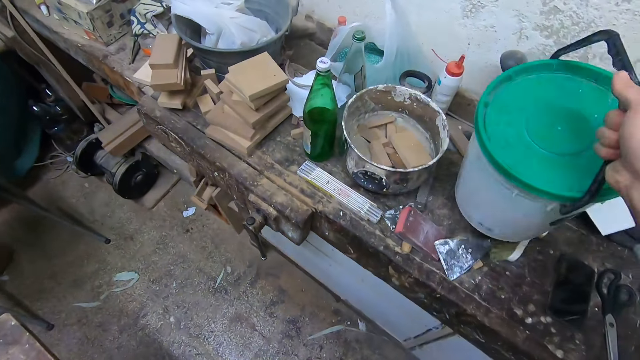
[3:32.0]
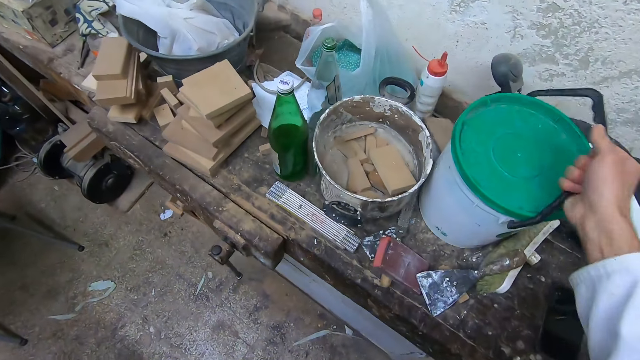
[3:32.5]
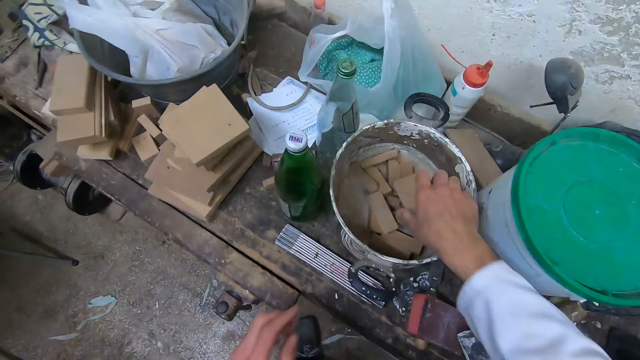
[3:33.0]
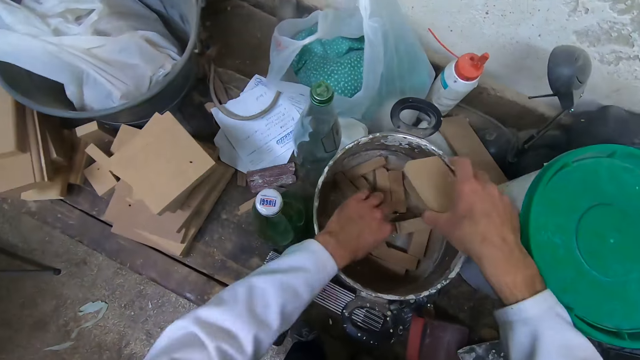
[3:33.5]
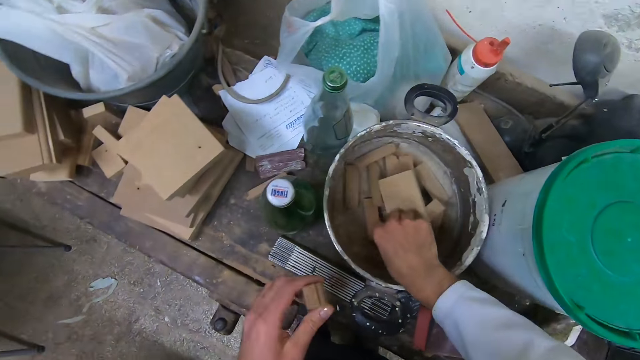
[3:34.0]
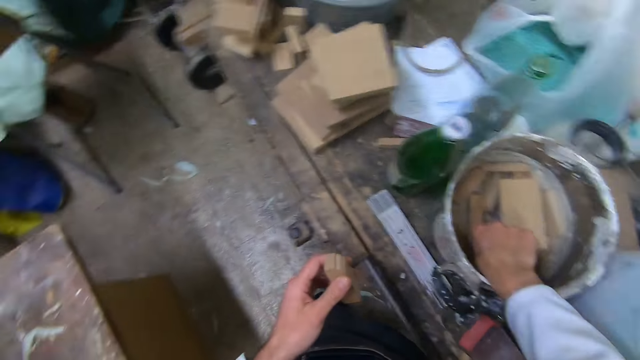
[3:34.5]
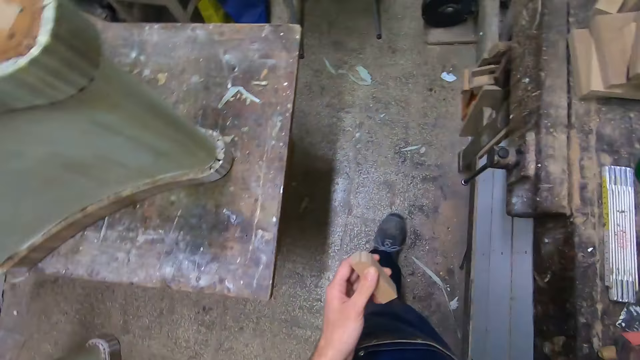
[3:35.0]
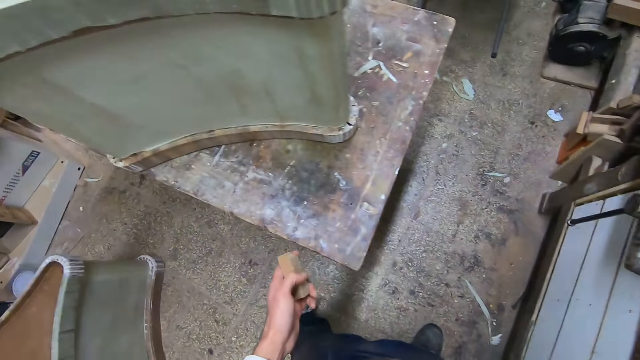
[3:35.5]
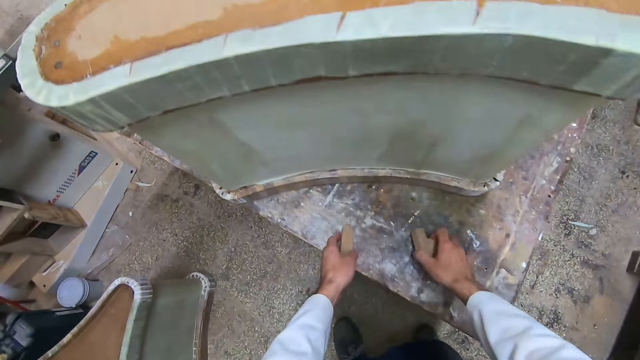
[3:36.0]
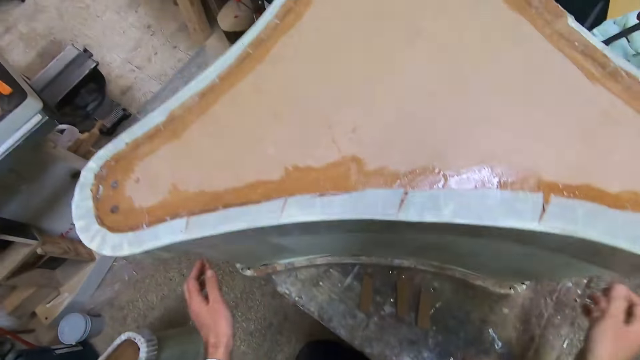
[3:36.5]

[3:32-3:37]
The camera wearer drops the bucket back to its place on the other table. They pick up two pieces of wood from inside the pot with both hands. They drop the pieces of wood on the furniture table.

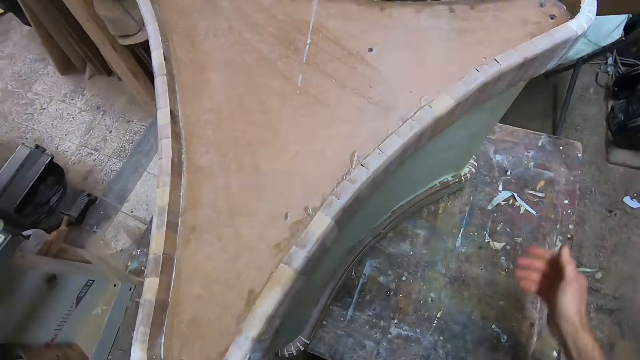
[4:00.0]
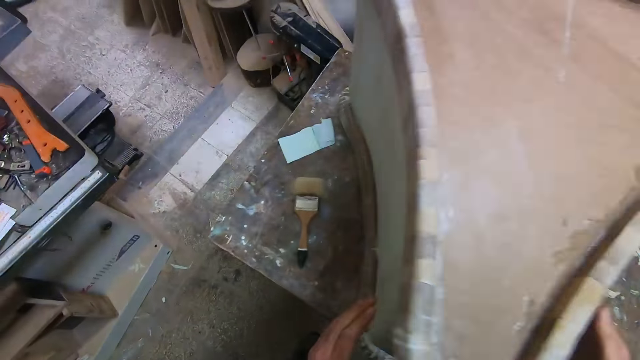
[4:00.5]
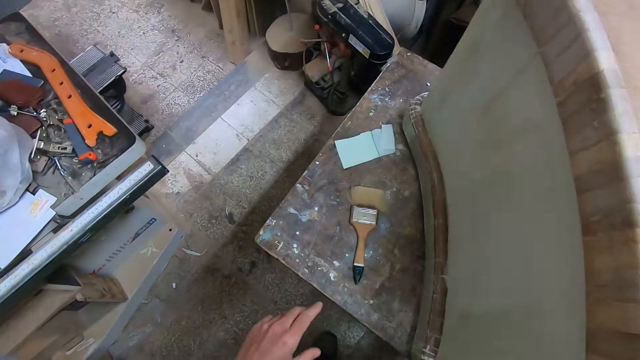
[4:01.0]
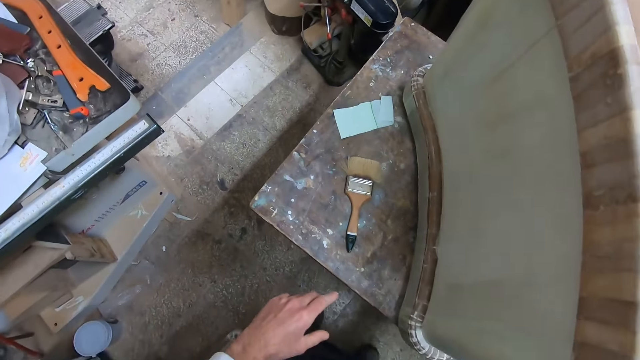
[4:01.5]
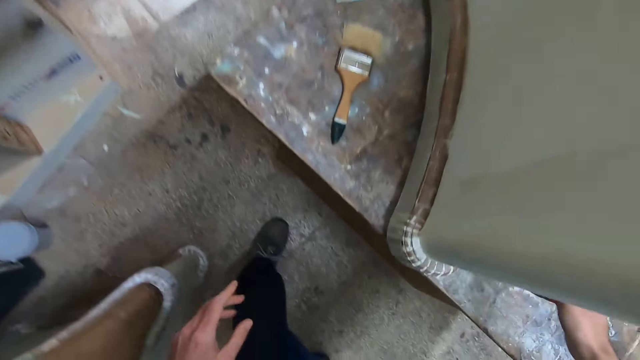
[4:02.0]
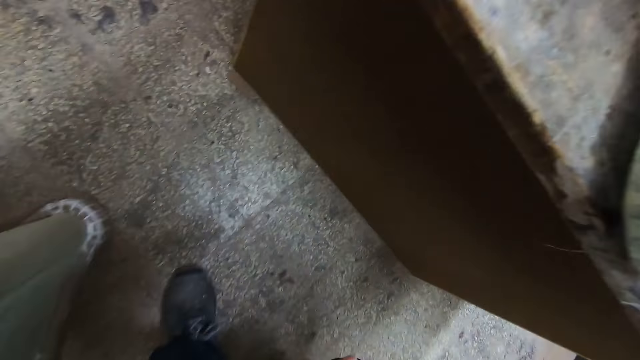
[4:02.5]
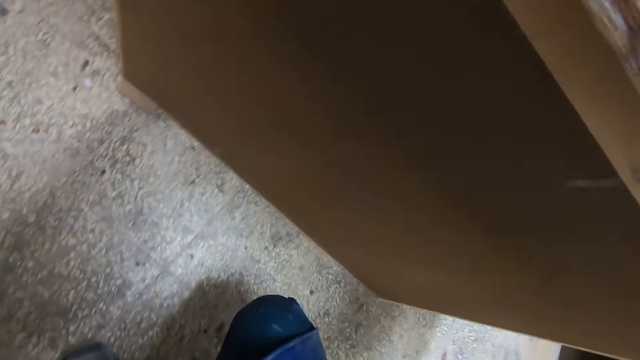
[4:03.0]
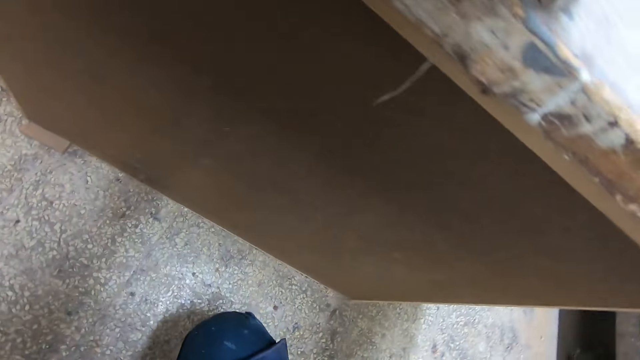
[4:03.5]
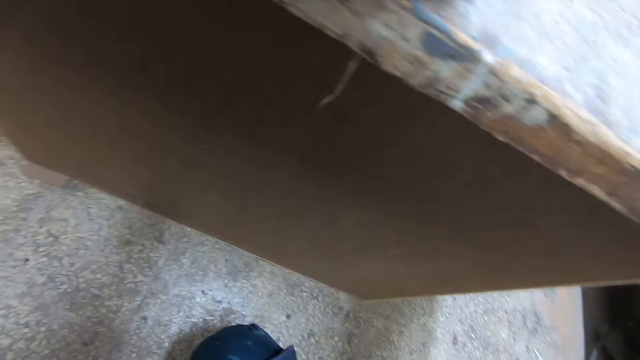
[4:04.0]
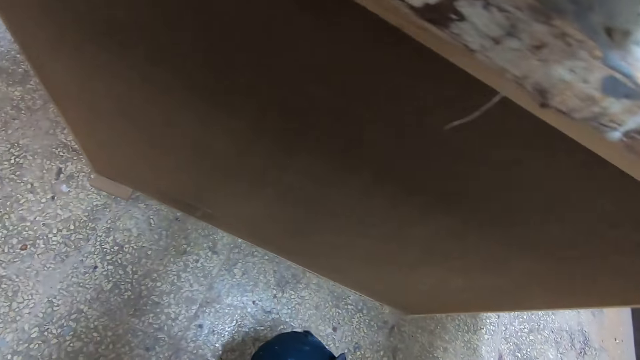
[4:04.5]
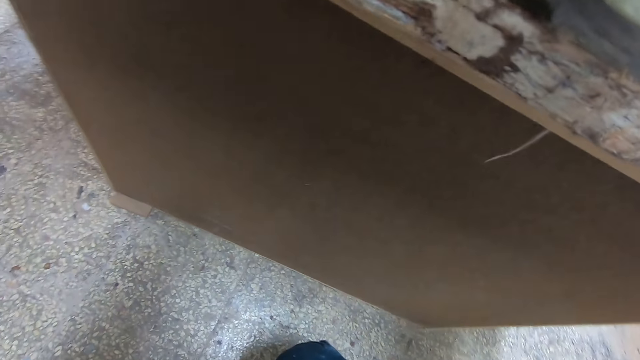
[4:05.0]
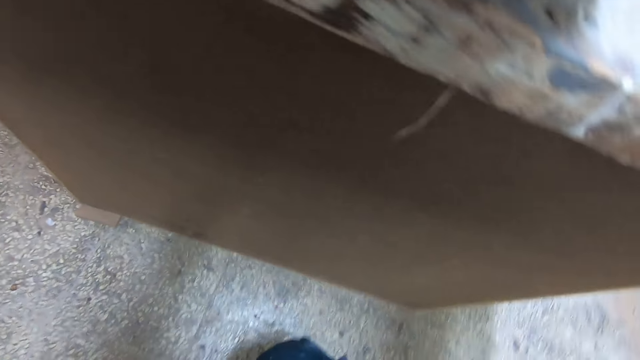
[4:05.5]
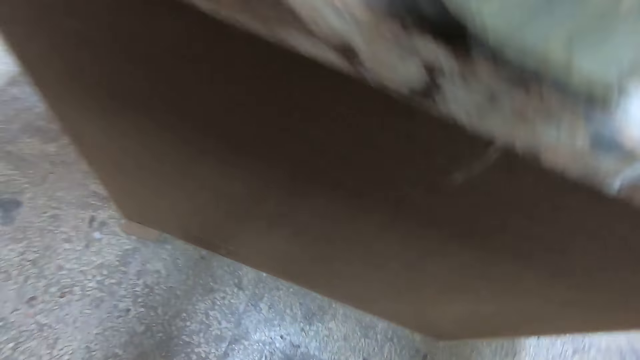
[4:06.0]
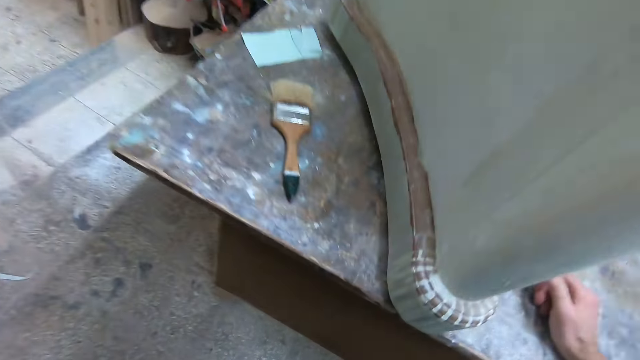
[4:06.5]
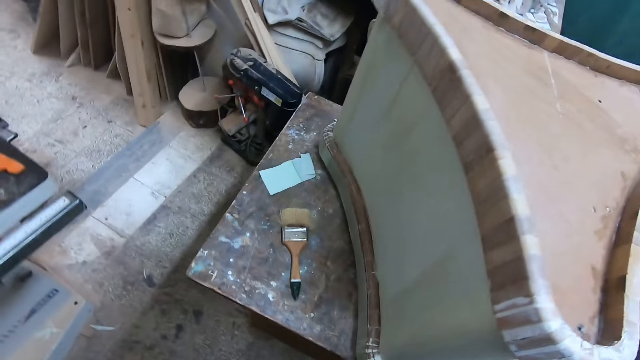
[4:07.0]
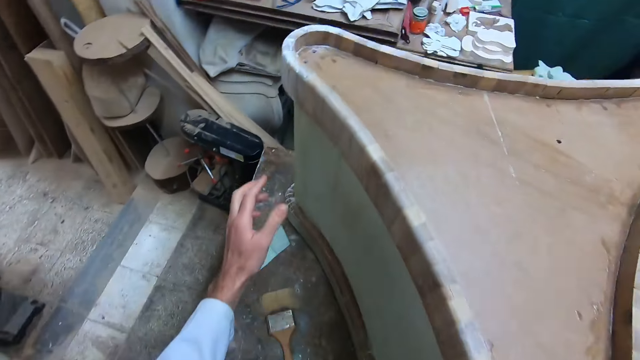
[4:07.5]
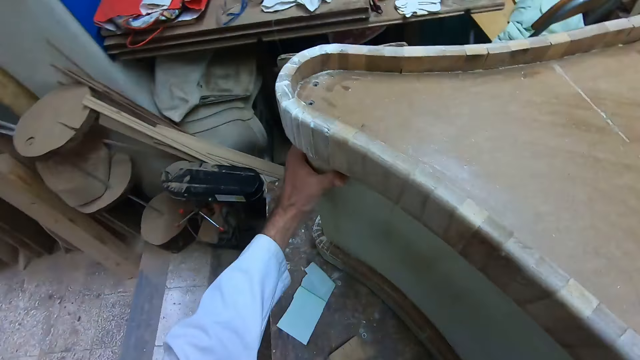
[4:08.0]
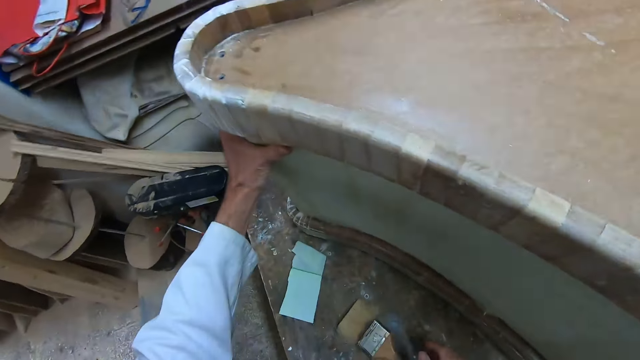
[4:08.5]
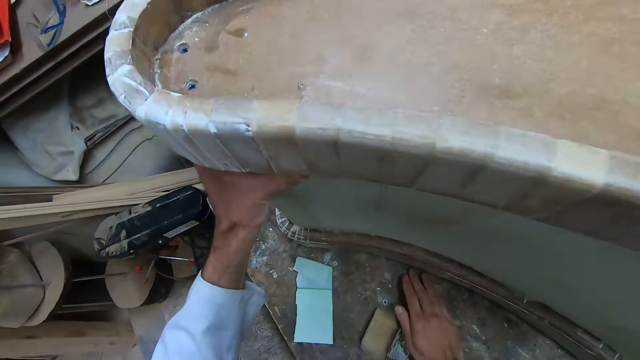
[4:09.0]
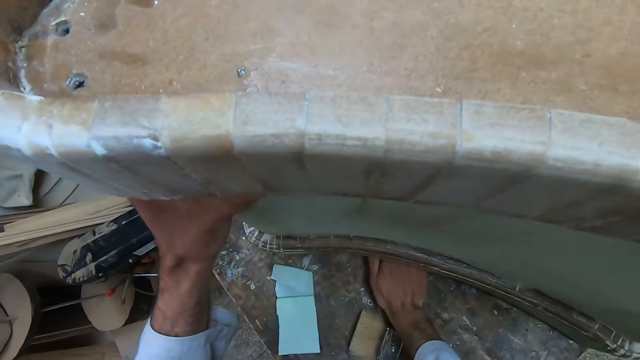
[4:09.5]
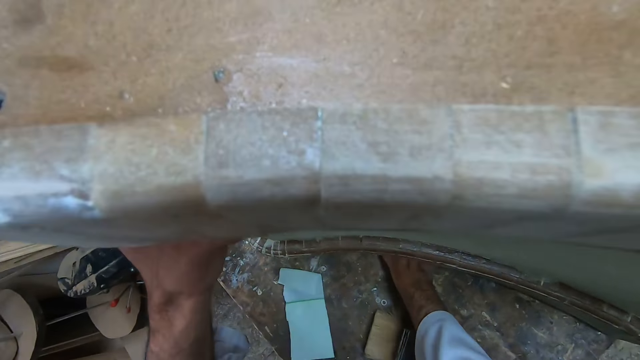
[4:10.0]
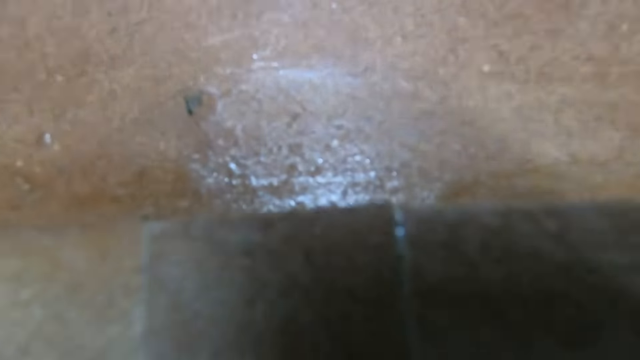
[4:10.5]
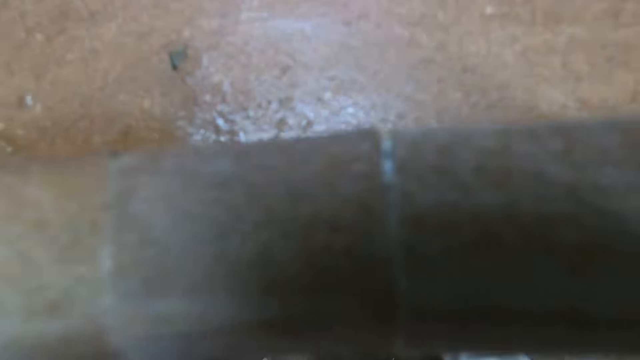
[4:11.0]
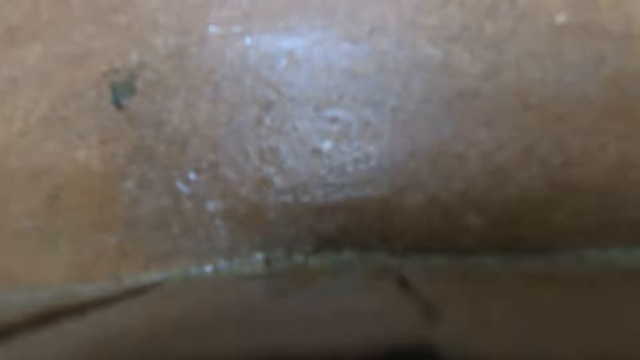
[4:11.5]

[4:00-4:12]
The camera wearer looks around the room. He squats on the floor. He looks at the side of the table. He stands upright. He holds the furniture or board with his left hand. He tucks his right hand under the furniture. He removes the timber block underneath the board. He looks at the top of the board.

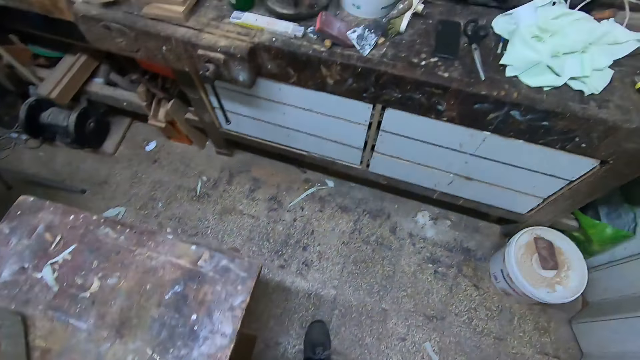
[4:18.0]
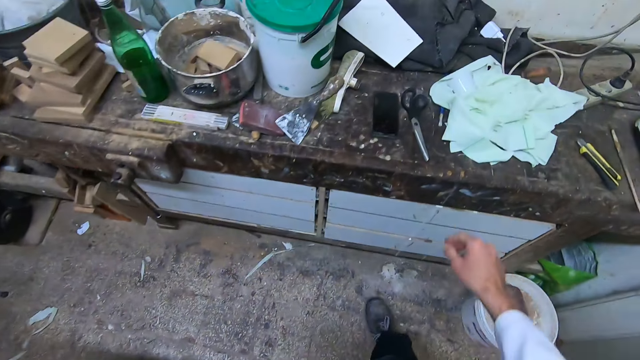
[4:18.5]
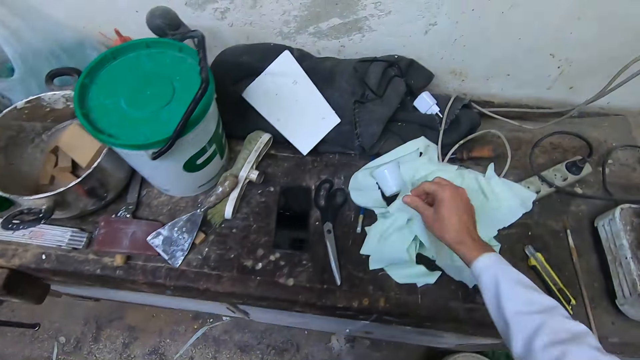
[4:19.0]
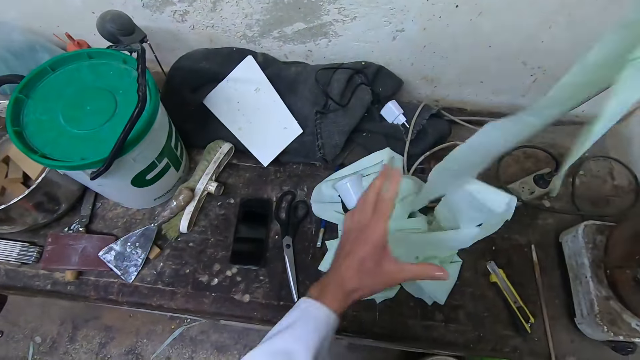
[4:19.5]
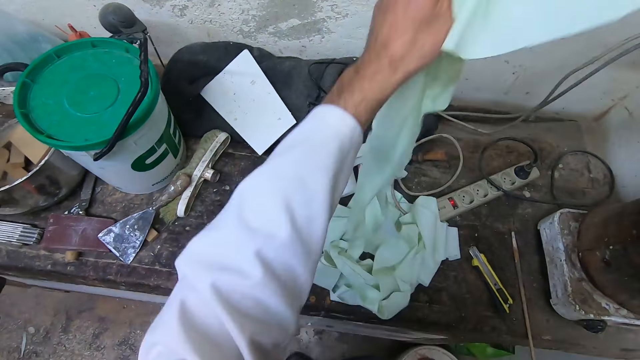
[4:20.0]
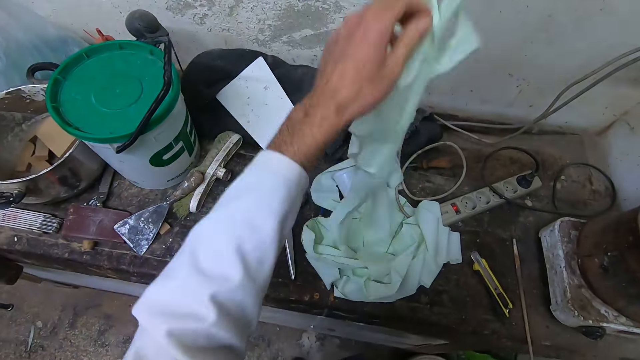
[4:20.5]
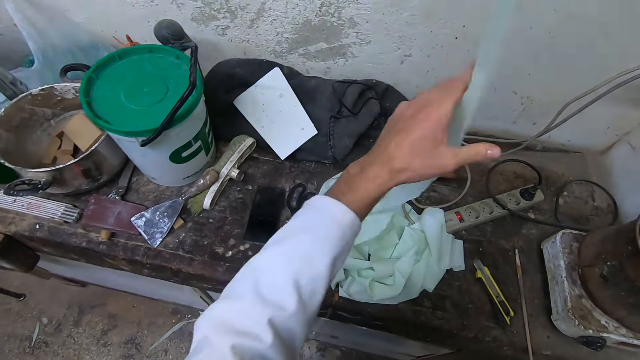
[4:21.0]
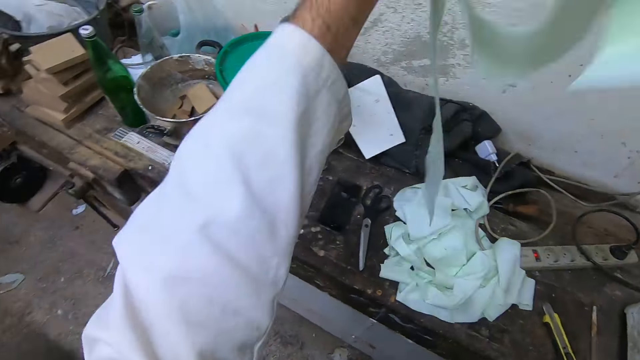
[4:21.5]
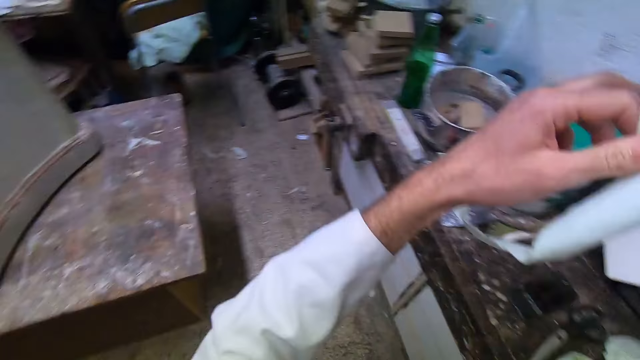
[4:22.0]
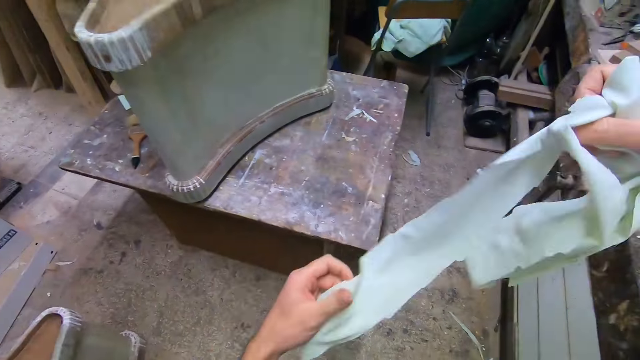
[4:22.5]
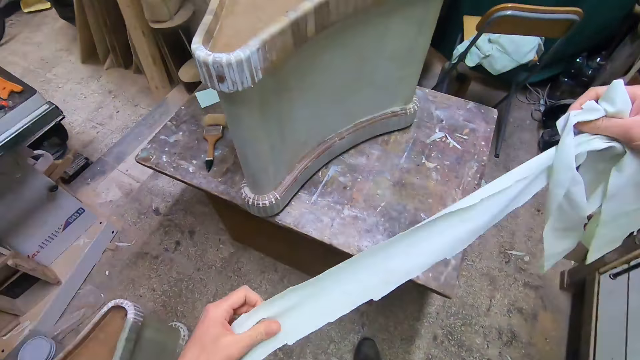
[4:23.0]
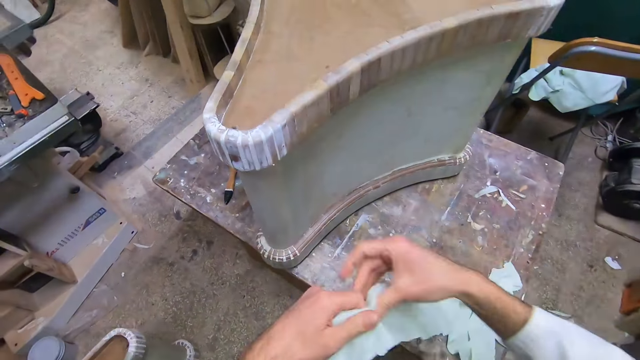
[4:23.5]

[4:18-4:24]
The camera wearer walks to the other table and removes his left hand from the furniture. He grabs some piece of white sheet from the other table with his right hand. He pulls the piece of white sheet with both hands. He walks around the room.
